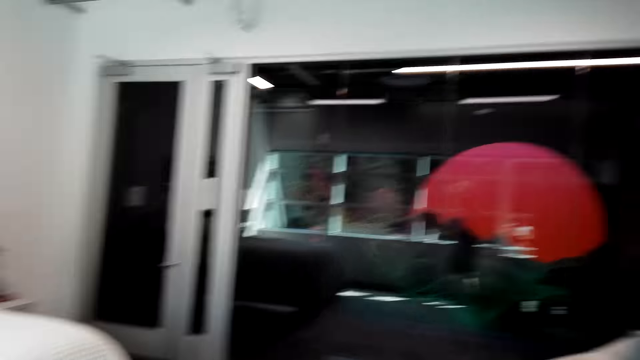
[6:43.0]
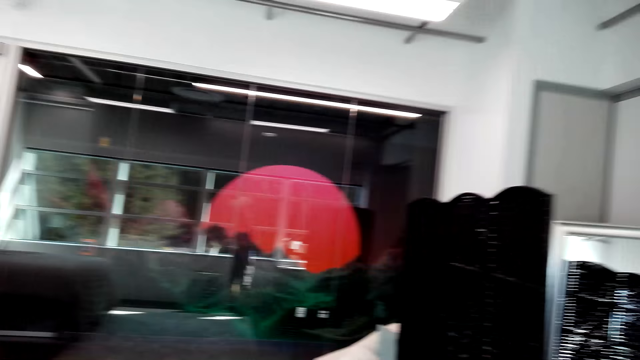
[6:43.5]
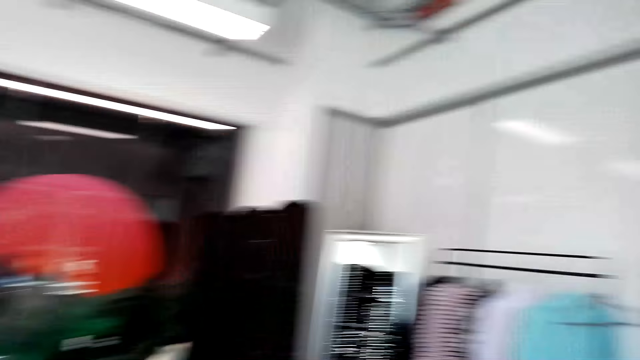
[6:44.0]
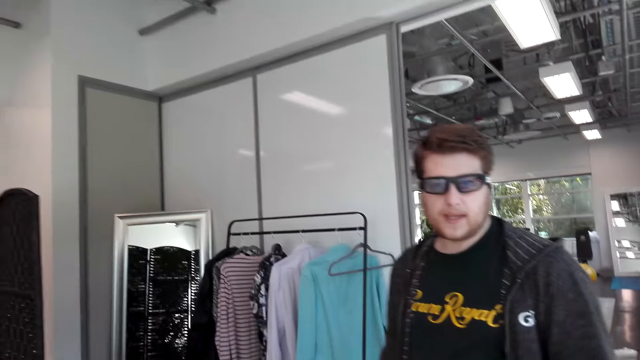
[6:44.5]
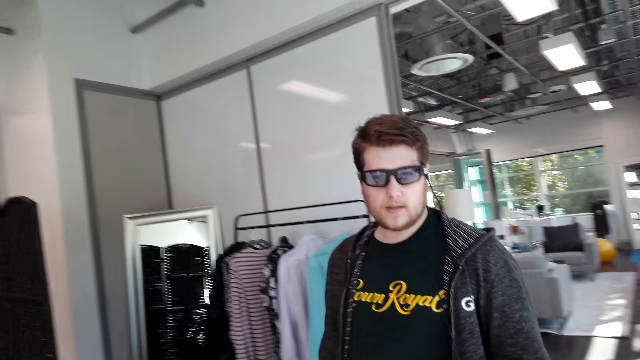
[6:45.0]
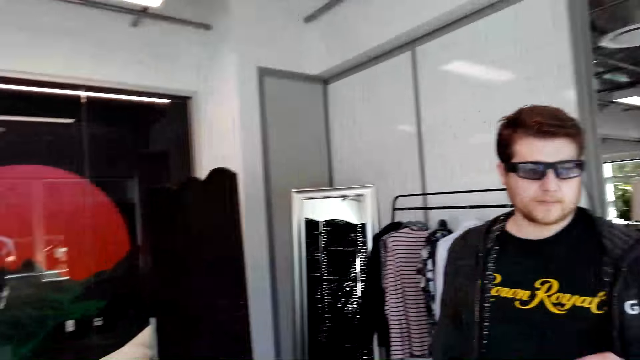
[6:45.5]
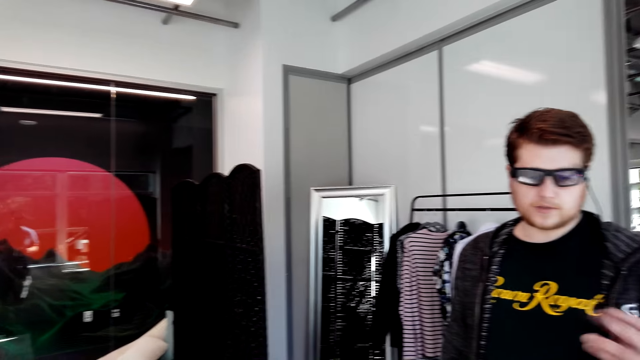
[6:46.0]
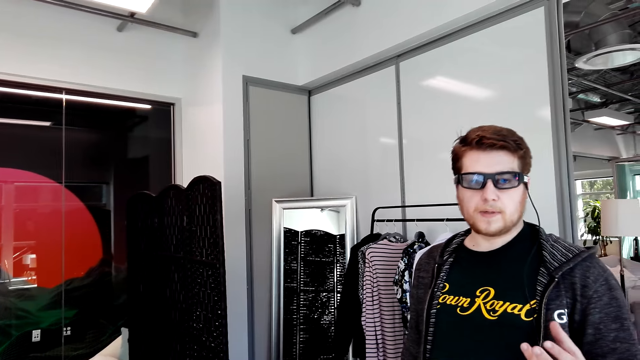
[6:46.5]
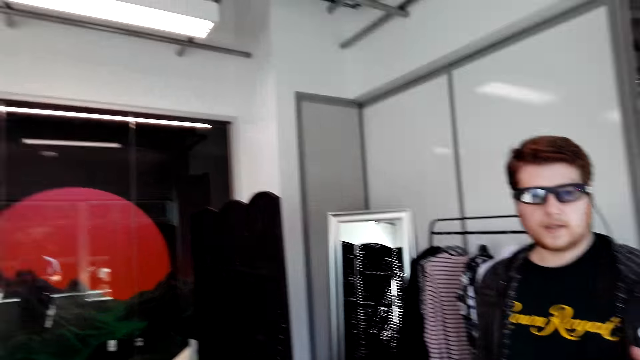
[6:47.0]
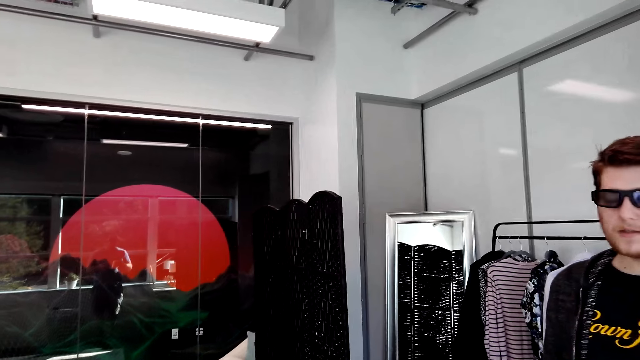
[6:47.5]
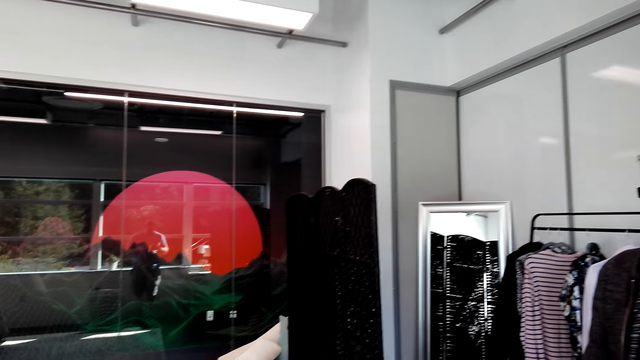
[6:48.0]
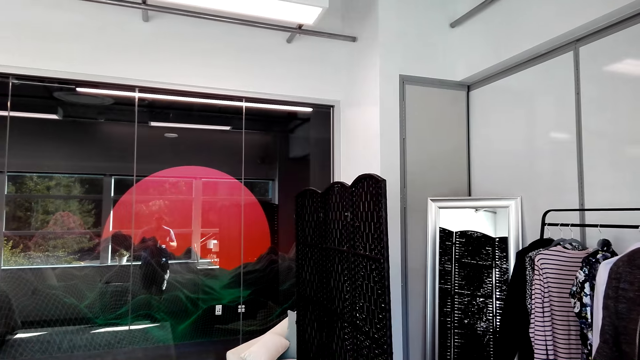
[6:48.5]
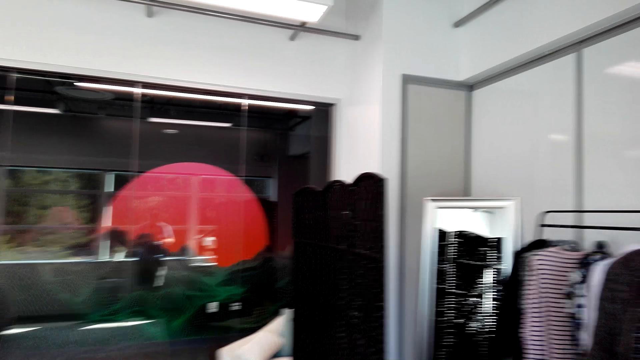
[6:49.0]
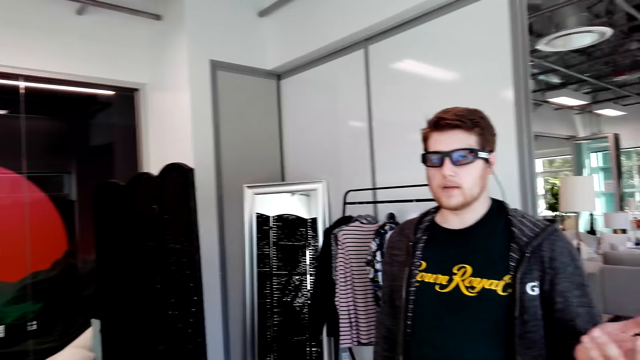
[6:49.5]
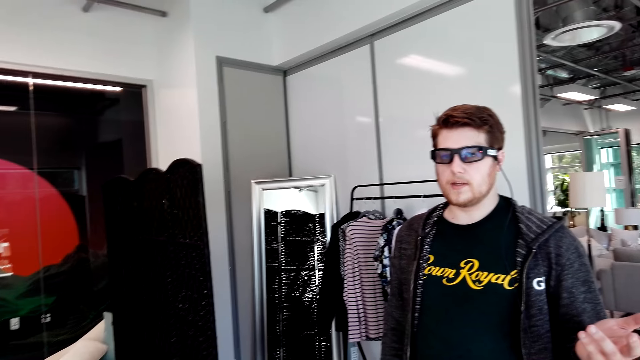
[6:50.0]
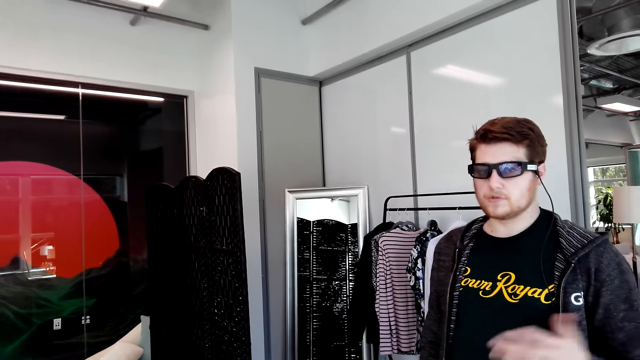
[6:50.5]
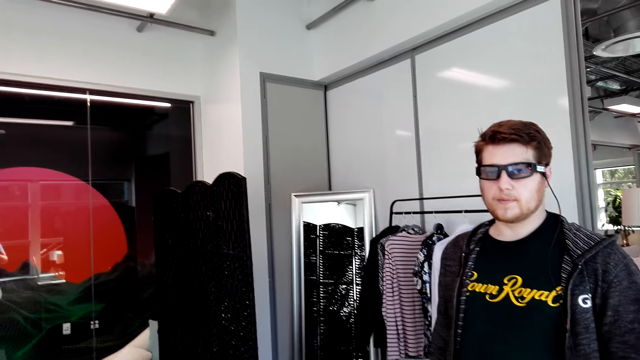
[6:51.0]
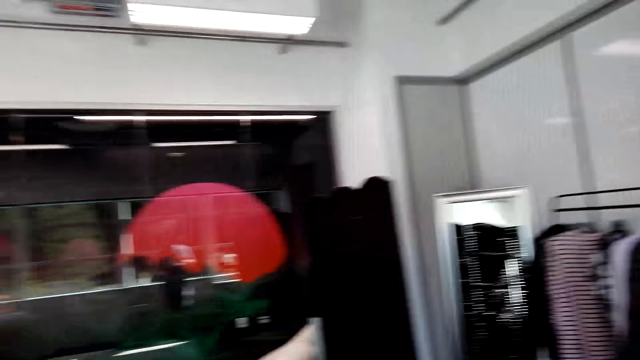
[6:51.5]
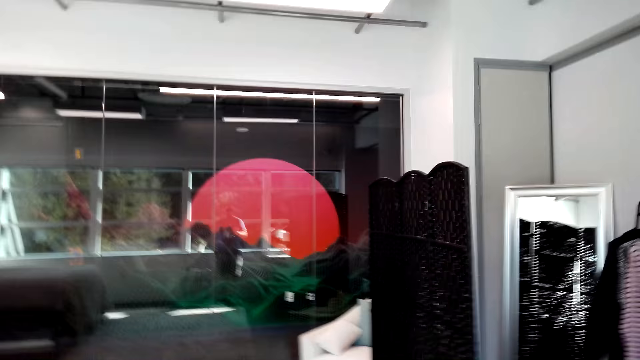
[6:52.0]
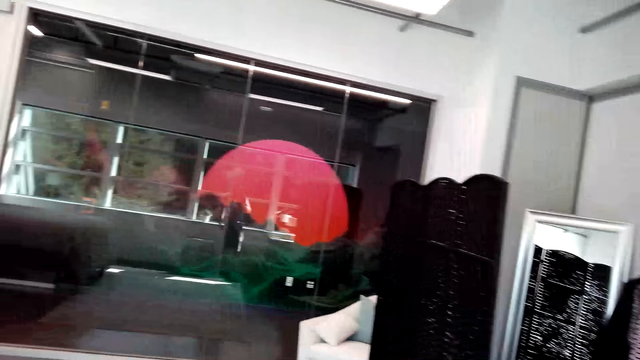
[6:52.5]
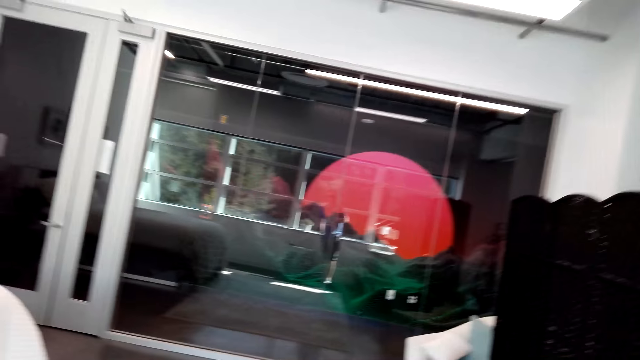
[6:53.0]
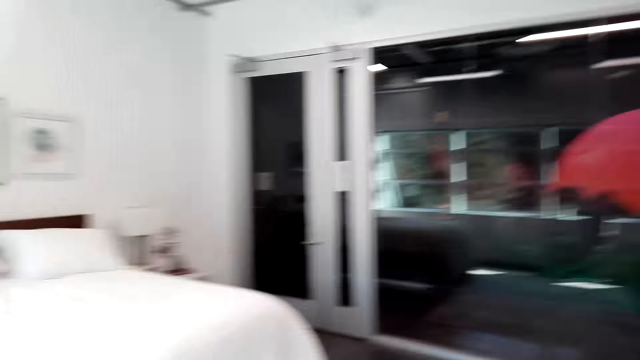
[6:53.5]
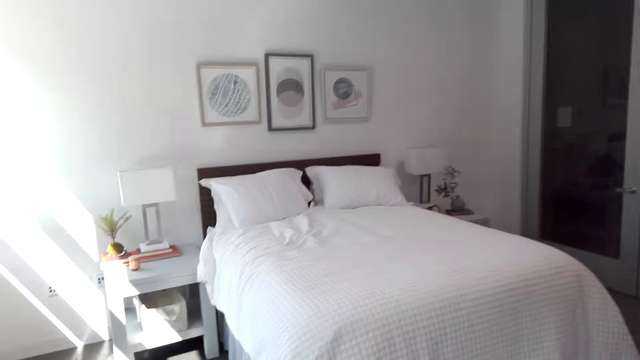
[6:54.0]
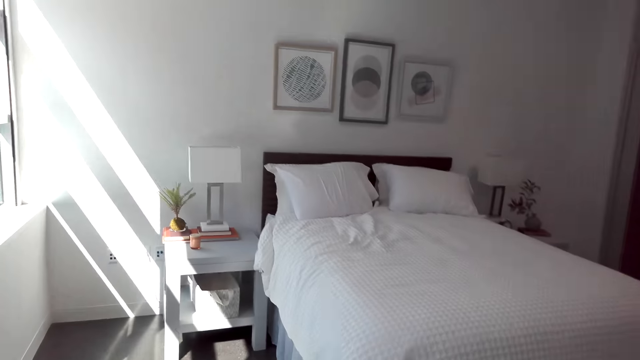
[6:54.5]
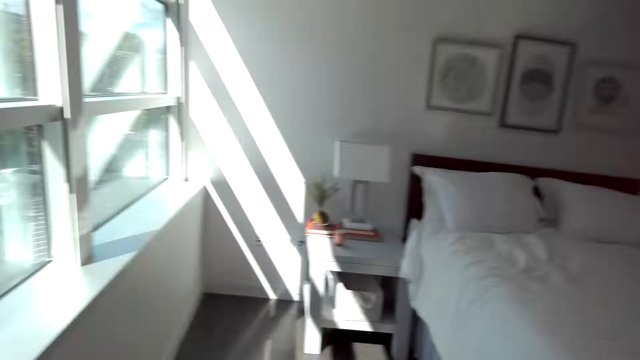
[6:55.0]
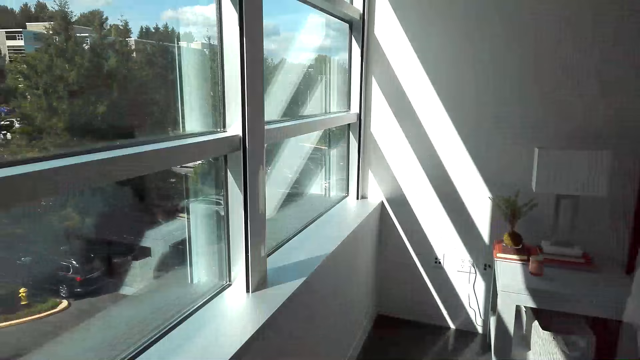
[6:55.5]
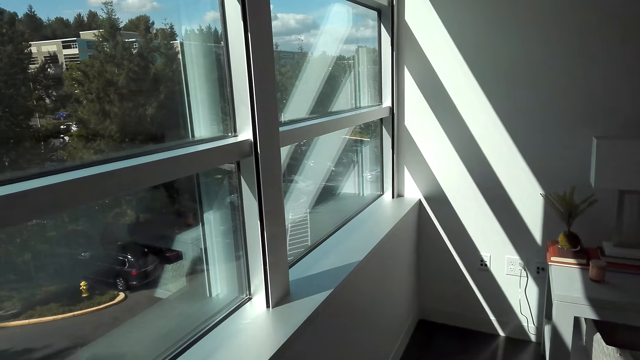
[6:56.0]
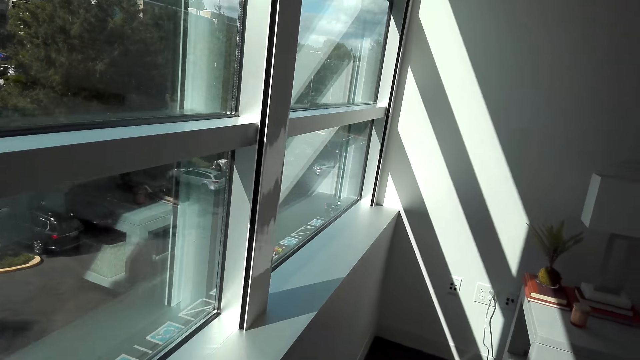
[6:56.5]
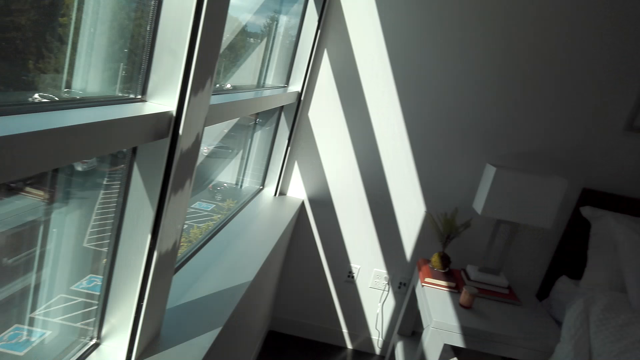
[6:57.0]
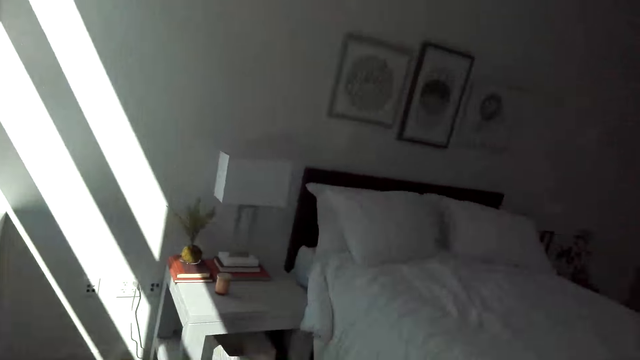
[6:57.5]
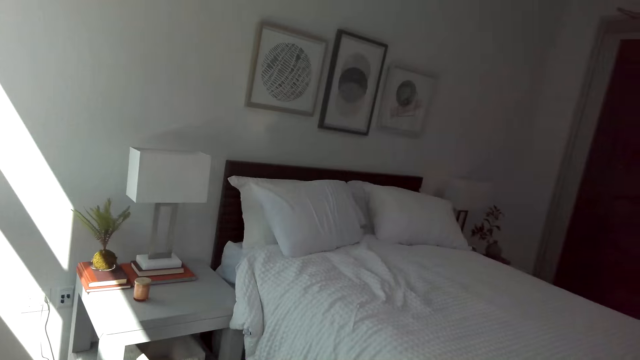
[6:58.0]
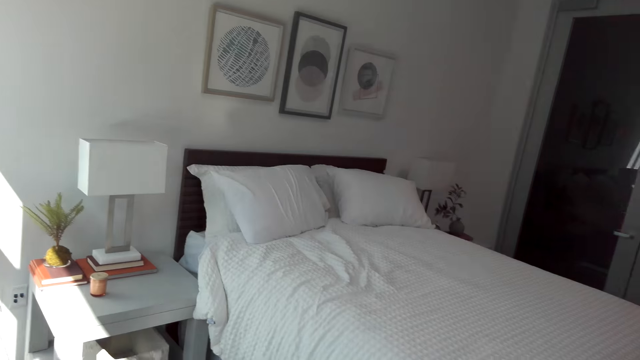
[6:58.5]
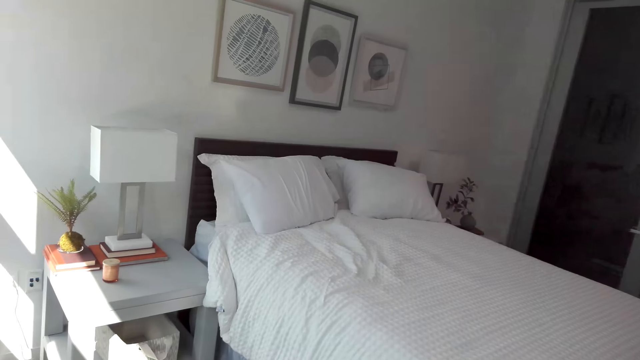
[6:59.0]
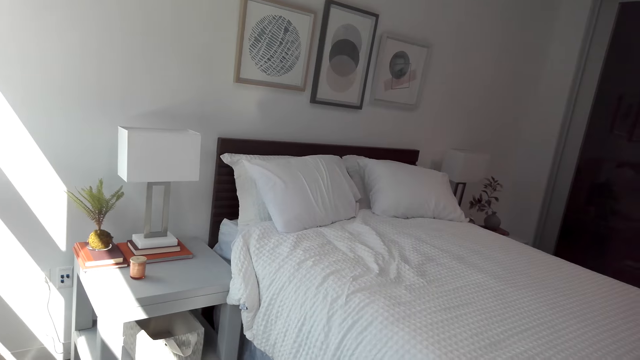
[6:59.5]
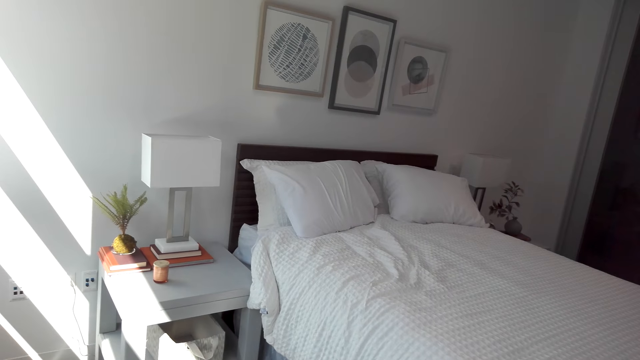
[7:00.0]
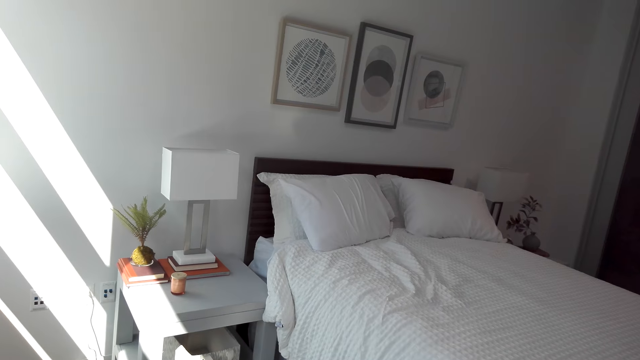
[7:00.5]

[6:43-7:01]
The camera wearer looks around the room. A person speaks to the camera wearer. The camera wearer interacts with the person. The person moves the hands. The camera wearer looks around the room.
